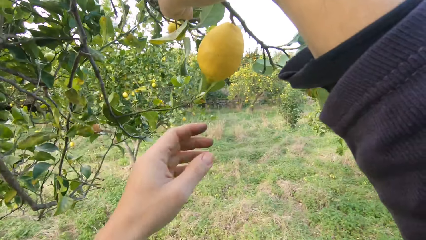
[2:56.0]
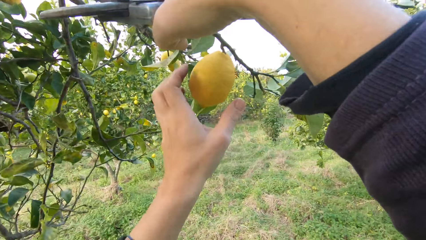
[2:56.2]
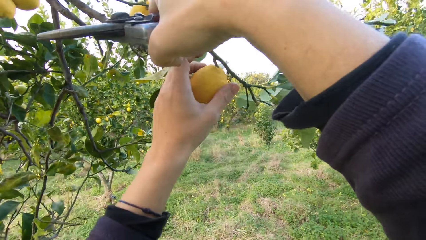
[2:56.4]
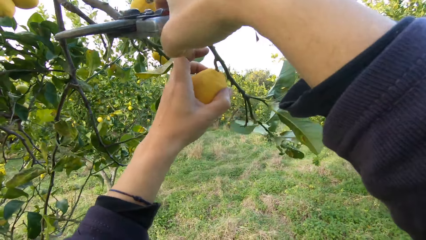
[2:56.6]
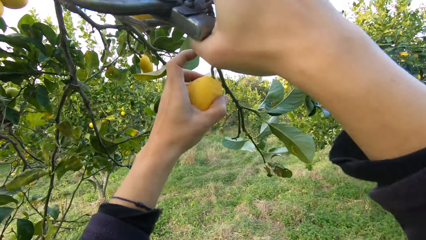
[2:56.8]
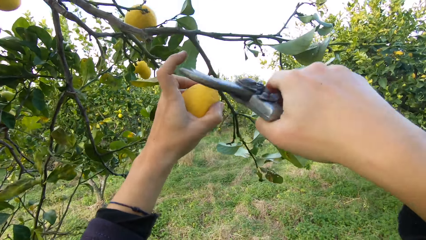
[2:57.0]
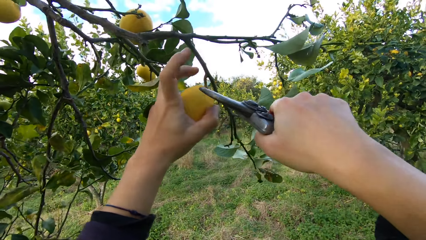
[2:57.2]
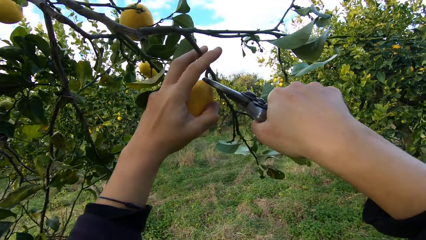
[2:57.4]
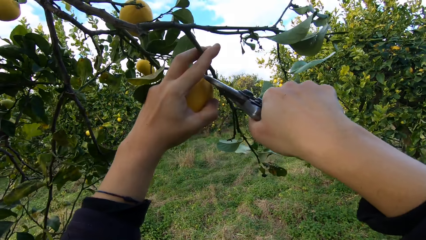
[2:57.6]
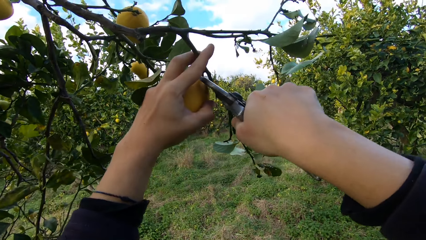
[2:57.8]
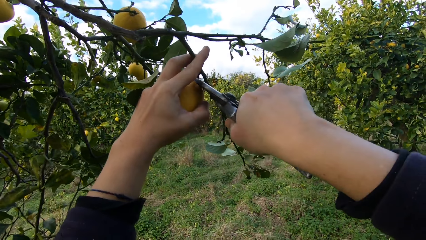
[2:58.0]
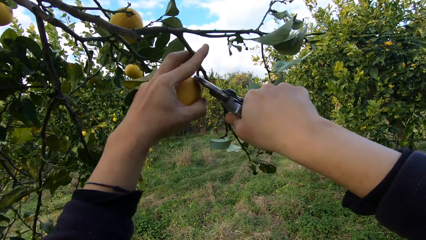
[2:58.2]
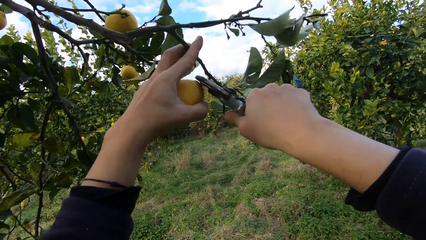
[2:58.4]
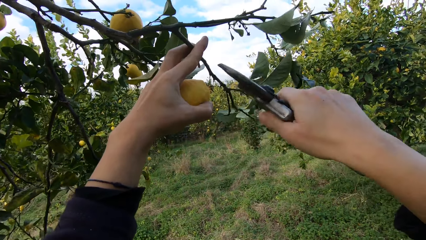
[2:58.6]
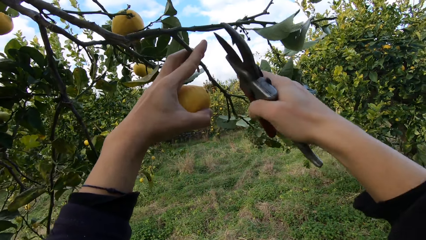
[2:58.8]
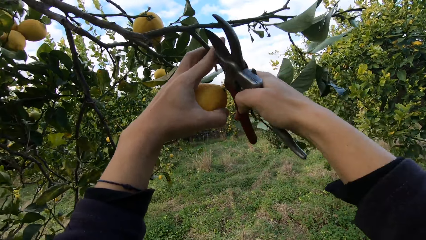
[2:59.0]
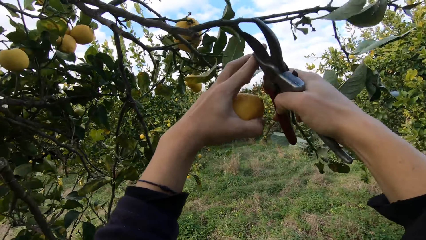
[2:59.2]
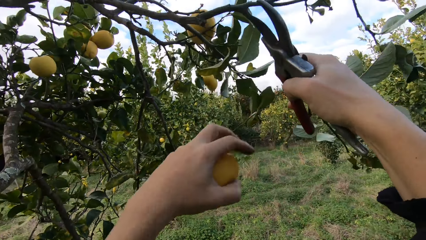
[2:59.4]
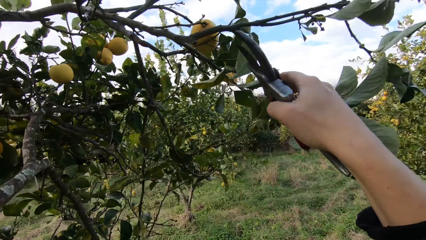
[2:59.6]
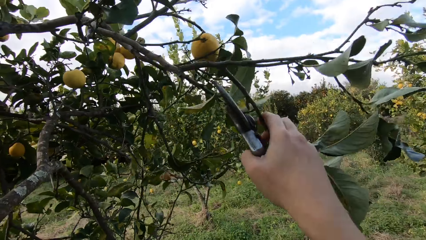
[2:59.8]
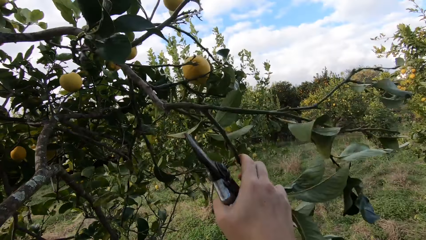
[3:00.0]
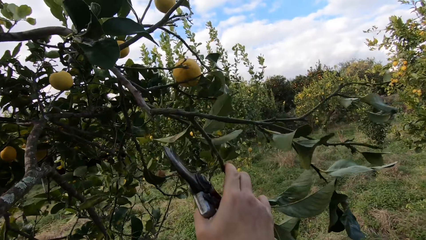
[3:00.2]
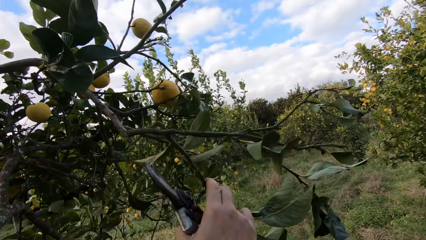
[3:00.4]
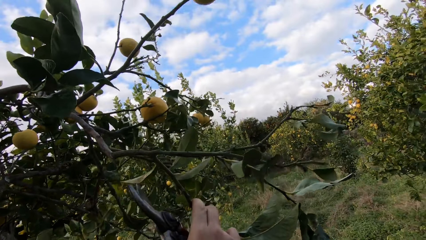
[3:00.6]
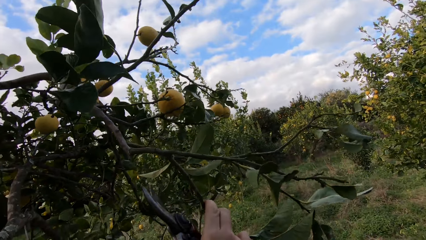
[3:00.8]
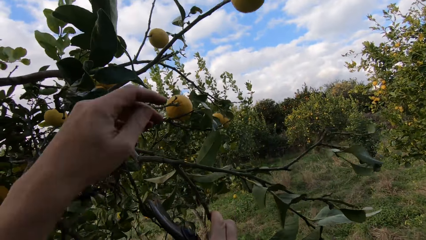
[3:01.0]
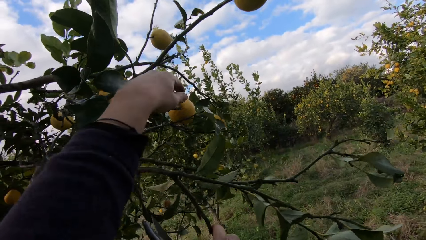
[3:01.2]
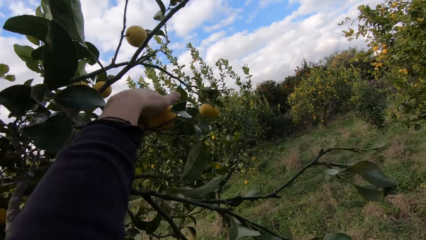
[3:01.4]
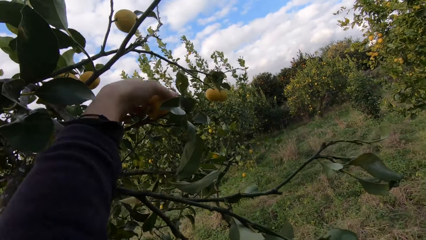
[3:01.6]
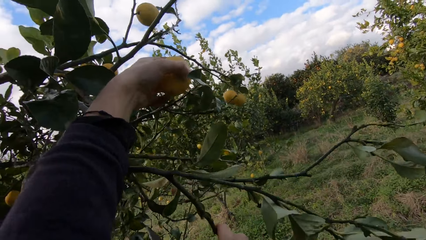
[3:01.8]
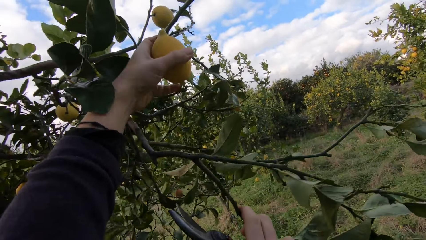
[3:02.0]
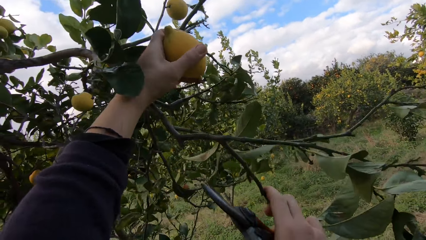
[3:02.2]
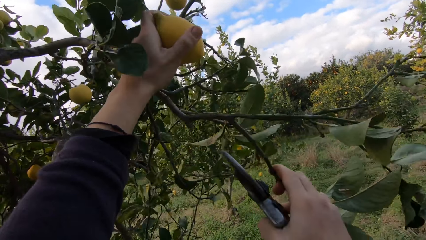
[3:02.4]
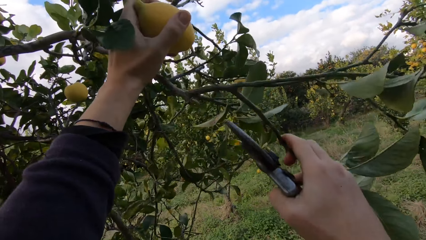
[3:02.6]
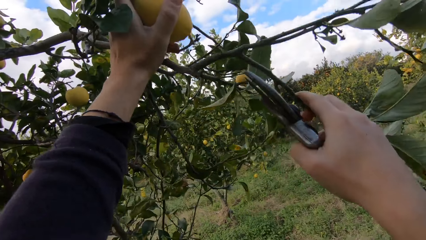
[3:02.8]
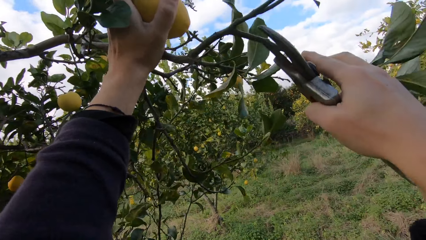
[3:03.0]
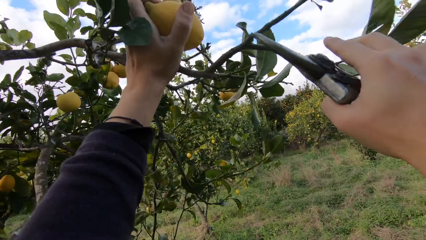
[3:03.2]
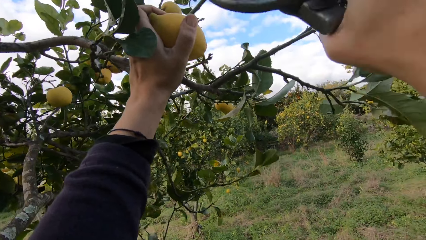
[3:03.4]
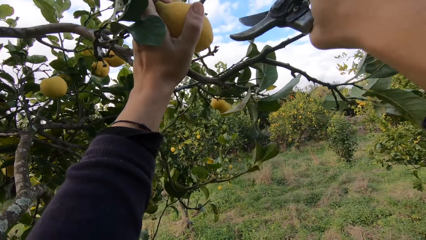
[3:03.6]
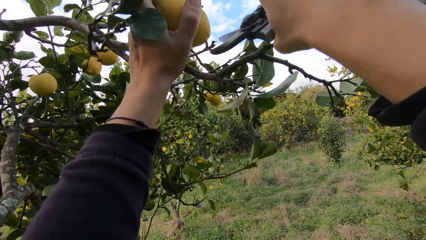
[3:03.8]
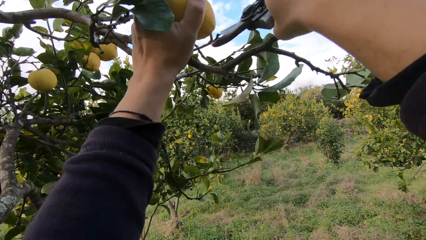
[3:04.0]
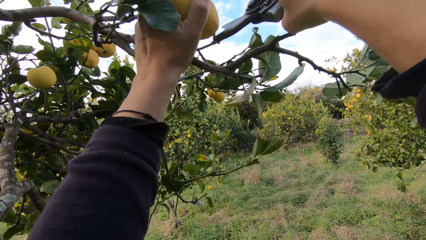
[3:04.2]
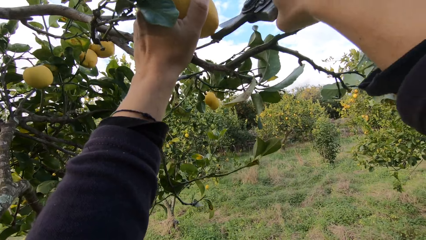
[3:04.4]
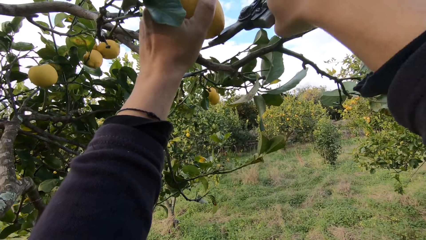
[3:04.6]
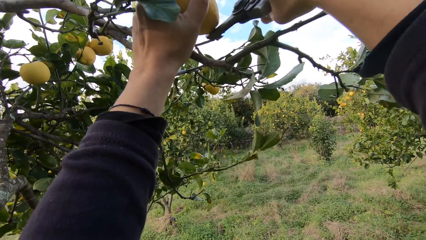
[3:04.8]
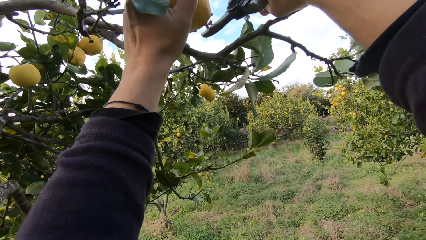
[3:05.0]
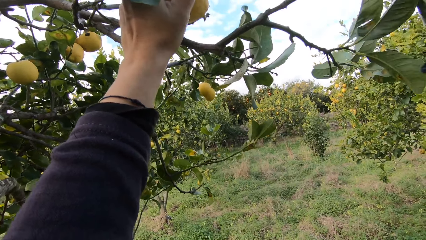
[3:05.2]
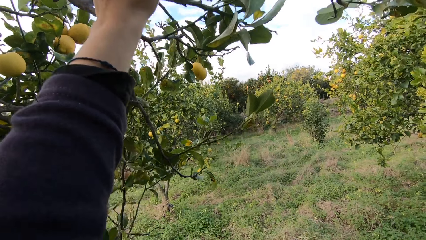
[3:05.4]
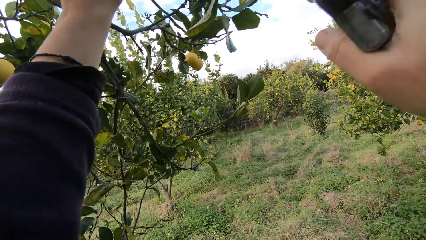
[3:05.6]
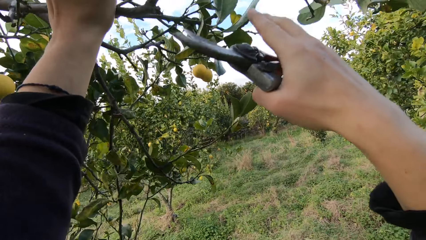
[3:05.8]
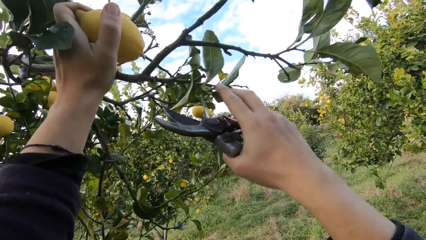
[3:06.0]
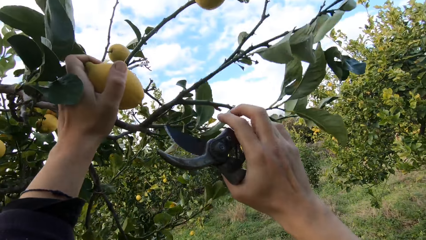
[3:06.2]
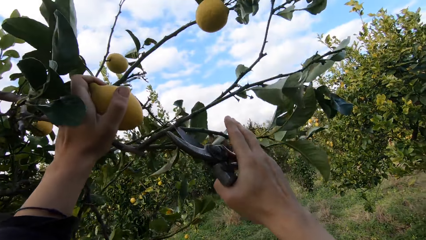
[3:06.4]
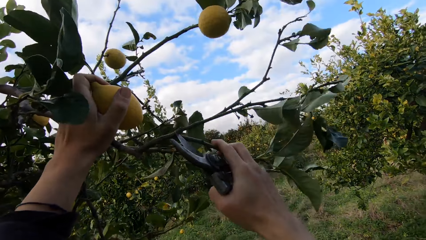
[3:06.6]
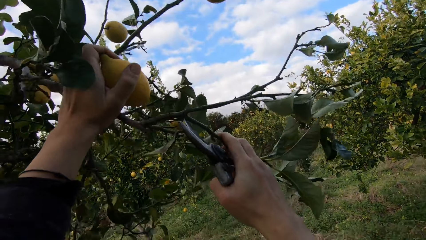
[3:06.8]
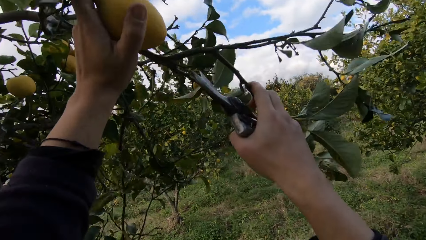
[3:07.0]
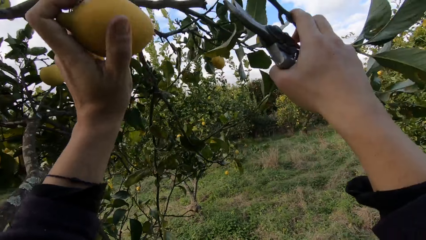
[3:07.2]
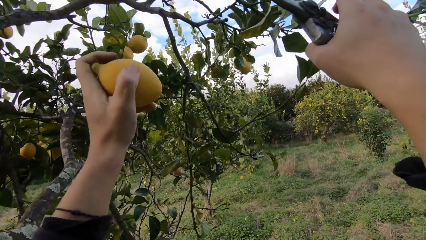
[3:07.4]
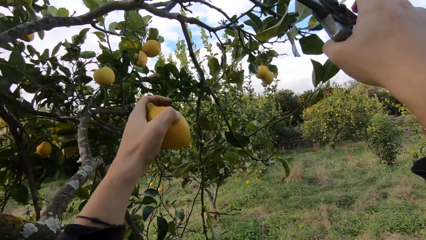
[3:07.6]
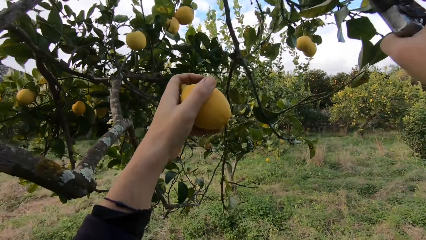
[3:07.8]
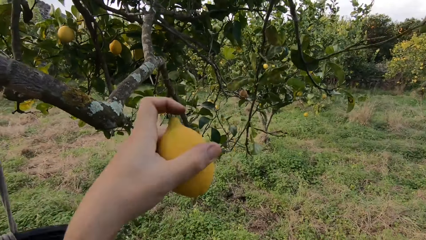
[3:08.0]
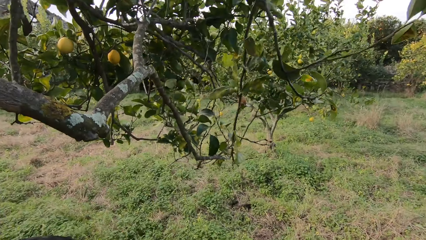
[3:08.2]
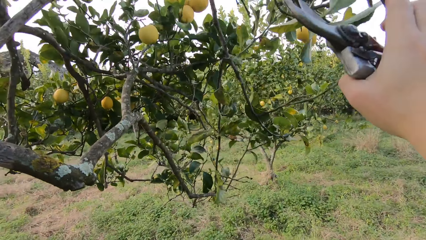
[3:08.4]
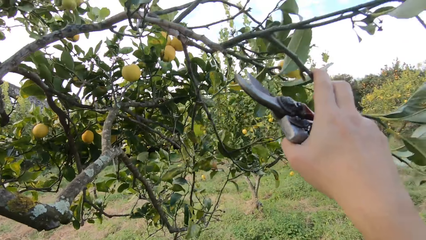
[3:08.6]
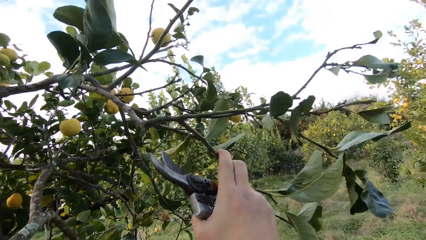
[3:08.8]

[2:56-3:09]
The camera wearer holds a lemon fruit in his hand. He plucks another lemon from the tree with the plier or pruning shear. He puts the lemon fruit in the harvesting bucket. He holds a lemon fruit in his hand. He plucks another lemon from the tree with the plier. He throws the lemon into the bucket.

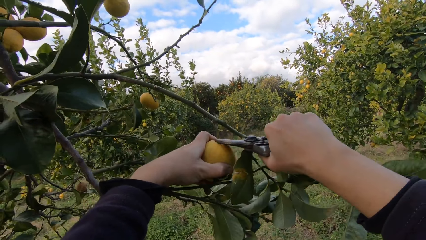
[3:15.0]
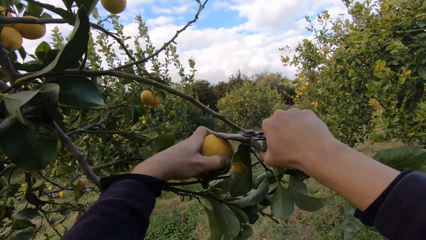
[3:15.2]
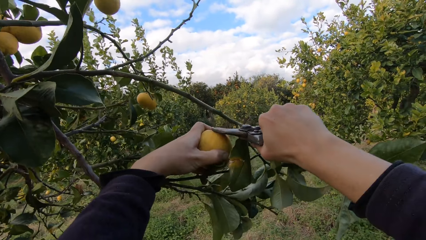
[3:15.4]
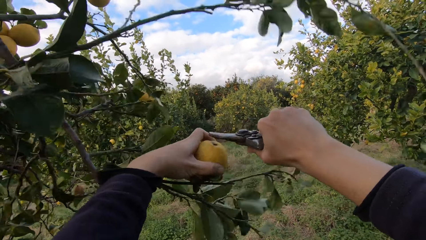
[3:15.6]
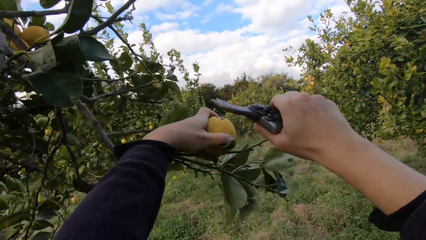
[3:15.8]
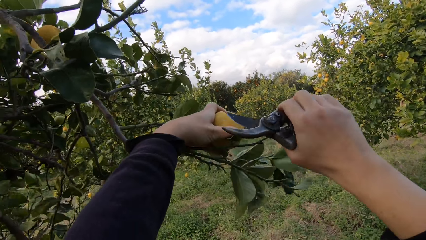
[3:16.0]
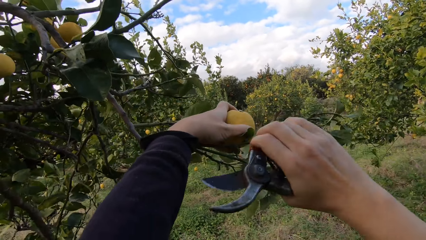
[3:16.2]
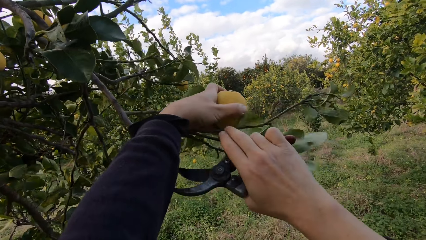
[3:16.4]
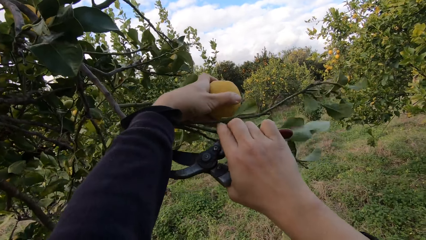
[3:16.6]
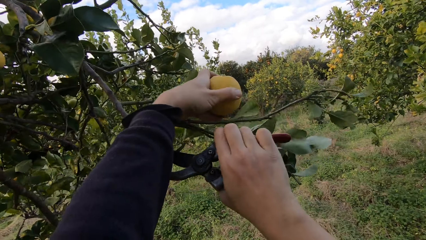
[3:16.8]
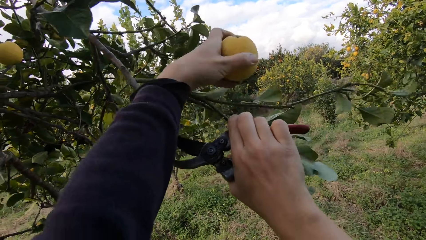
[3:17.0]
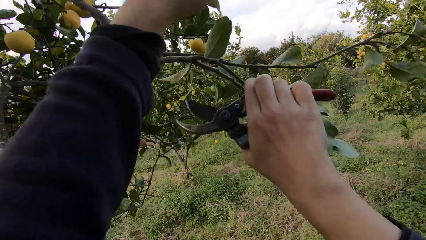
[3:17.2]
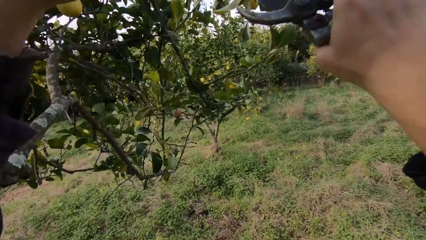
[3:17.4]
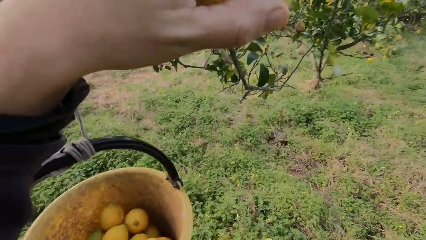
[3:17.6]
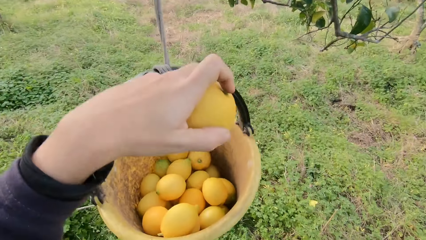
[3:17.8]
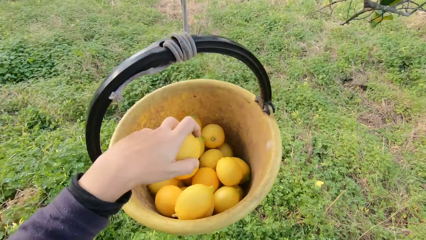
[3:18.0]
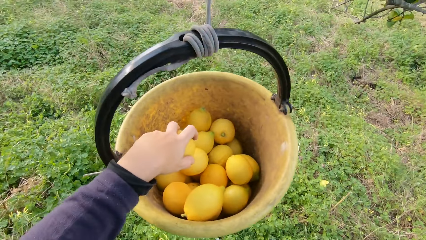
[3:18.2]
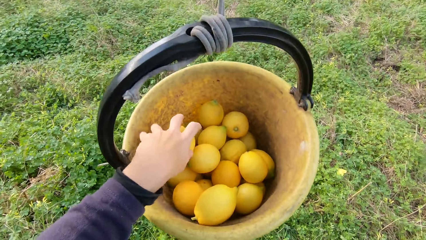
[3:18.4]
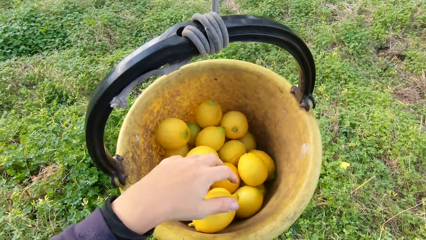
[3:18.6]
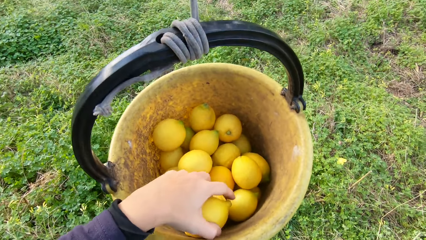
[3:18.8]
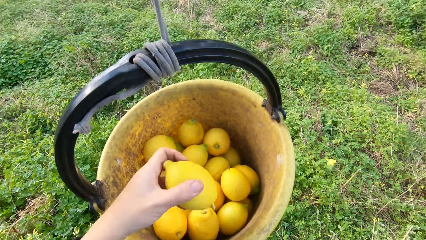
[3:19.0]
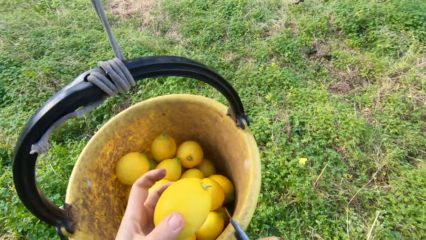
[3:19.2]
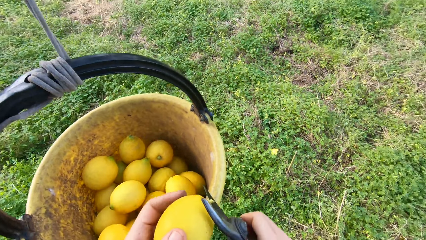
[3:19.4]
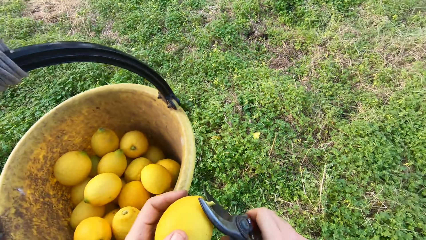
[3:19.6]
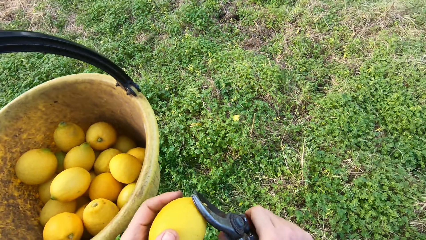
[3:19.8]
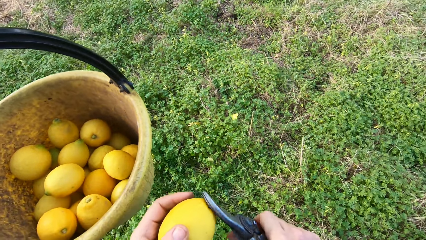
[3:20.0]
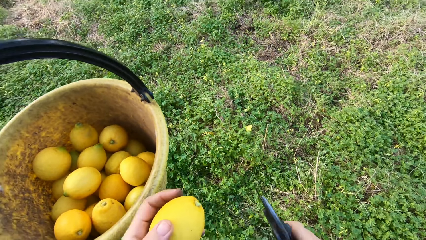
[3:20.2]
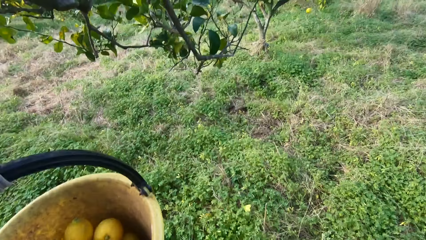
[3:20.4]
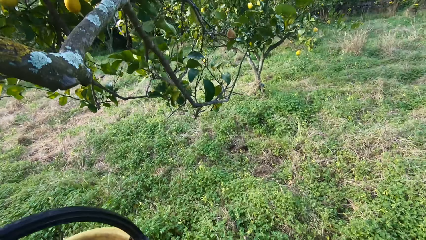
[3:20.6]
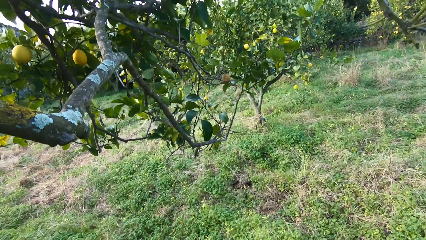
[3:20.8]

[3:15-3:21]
The camera wearer plucks another lemon from the tree with the plier or pruning shear. They put the lemon fruit in the harvesting bucket. They pick a lemon from the bucket. They cut off the stalk of one of the lemons in the bucket with the pruning shear. They put the lemon fruit in the harvesting bucket.
